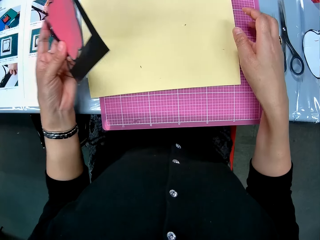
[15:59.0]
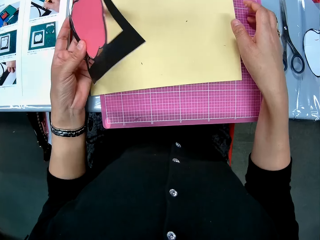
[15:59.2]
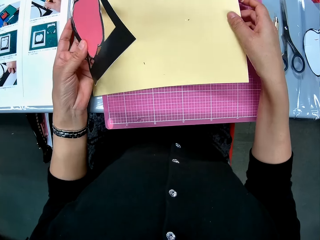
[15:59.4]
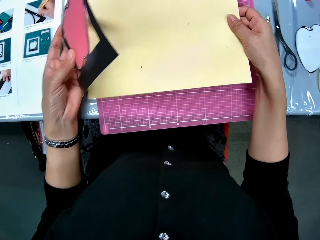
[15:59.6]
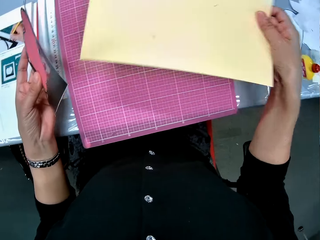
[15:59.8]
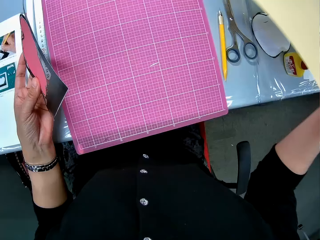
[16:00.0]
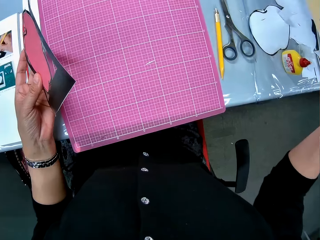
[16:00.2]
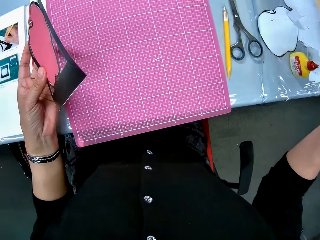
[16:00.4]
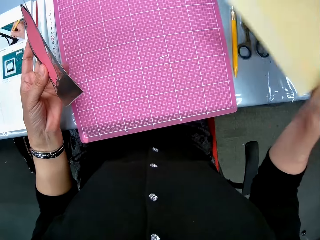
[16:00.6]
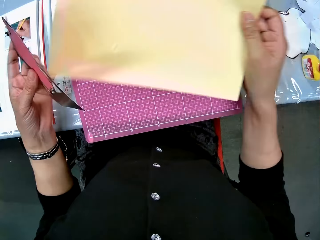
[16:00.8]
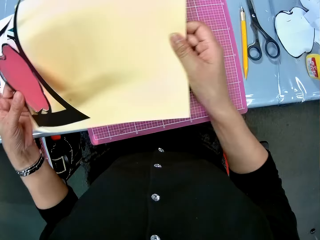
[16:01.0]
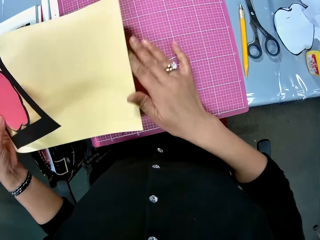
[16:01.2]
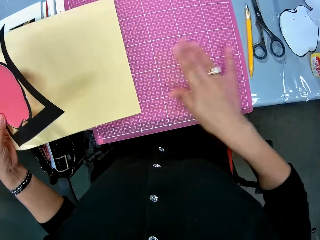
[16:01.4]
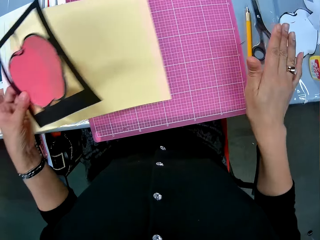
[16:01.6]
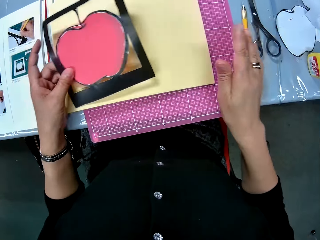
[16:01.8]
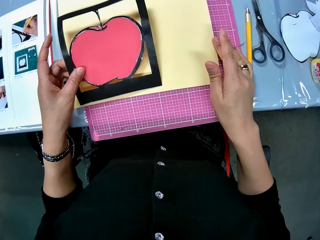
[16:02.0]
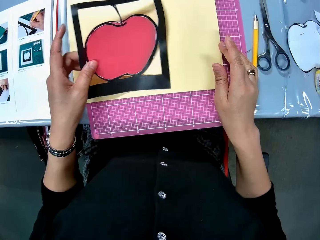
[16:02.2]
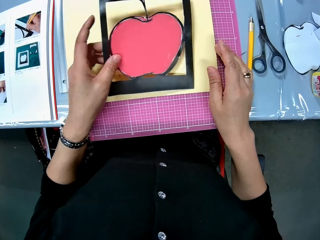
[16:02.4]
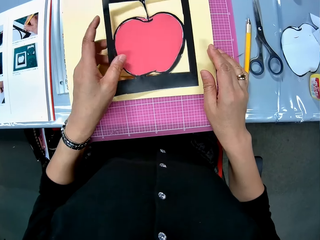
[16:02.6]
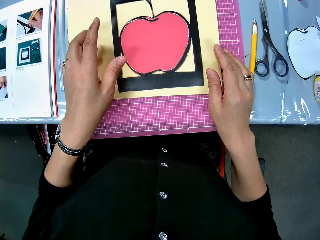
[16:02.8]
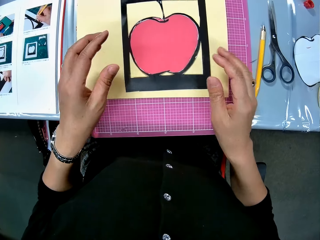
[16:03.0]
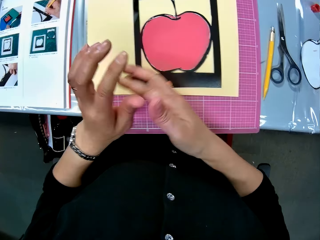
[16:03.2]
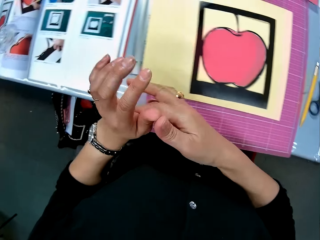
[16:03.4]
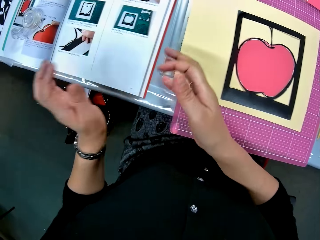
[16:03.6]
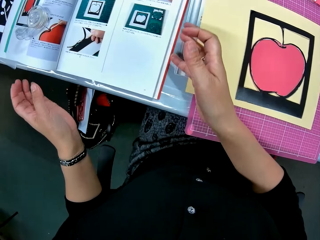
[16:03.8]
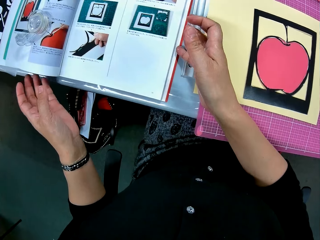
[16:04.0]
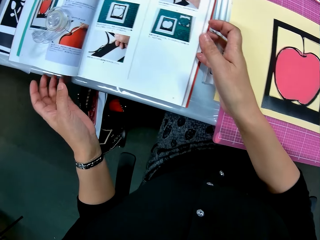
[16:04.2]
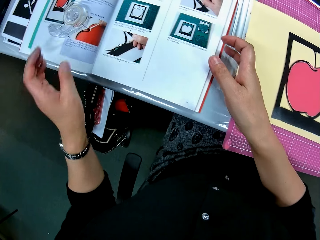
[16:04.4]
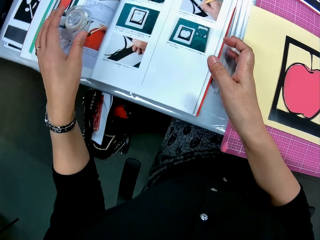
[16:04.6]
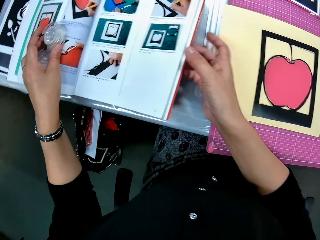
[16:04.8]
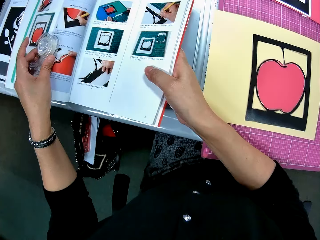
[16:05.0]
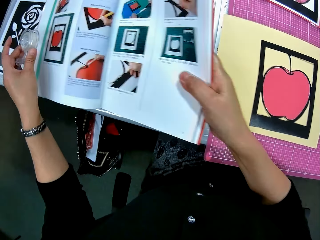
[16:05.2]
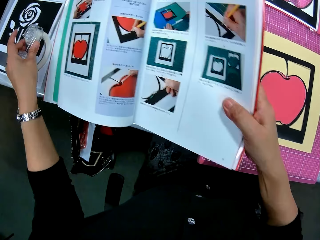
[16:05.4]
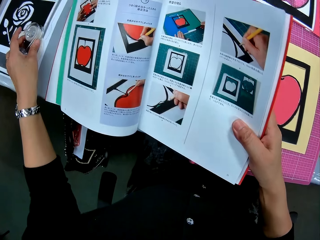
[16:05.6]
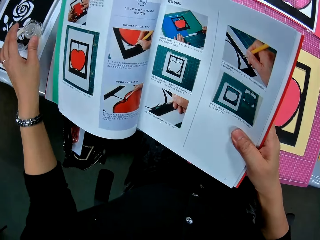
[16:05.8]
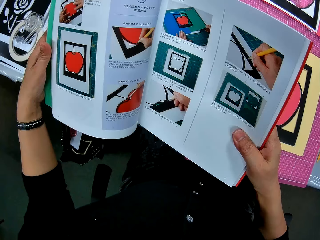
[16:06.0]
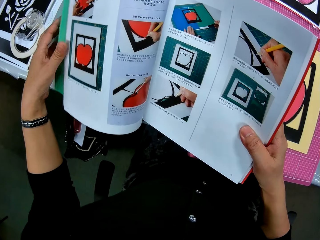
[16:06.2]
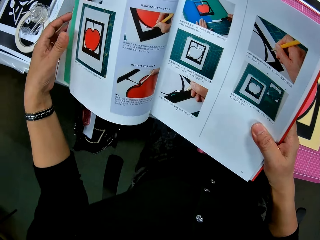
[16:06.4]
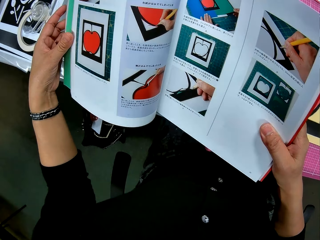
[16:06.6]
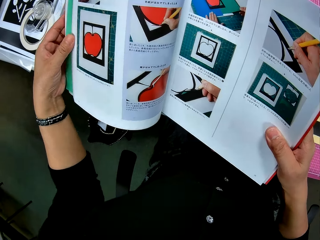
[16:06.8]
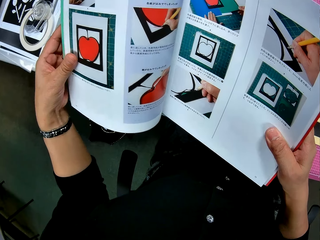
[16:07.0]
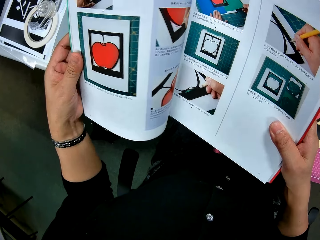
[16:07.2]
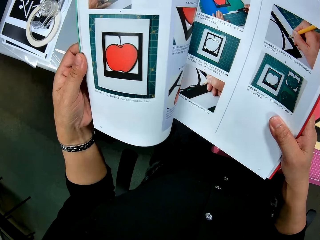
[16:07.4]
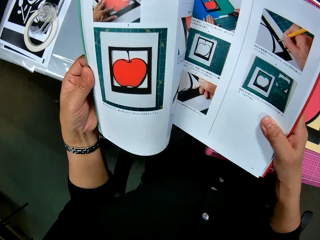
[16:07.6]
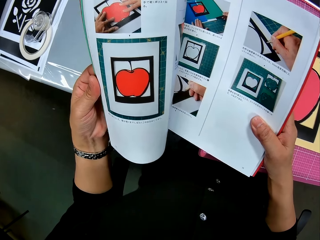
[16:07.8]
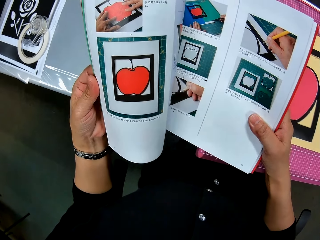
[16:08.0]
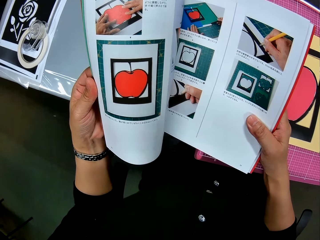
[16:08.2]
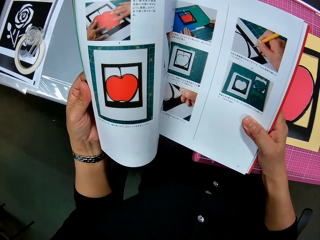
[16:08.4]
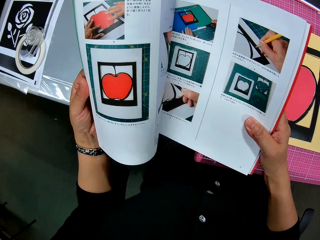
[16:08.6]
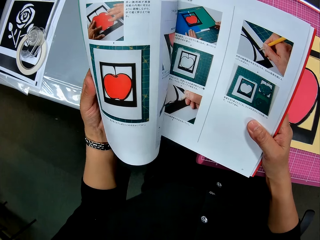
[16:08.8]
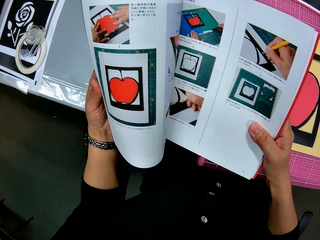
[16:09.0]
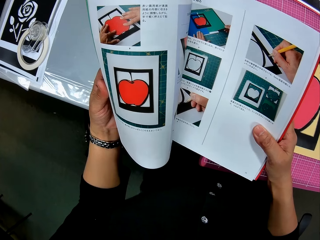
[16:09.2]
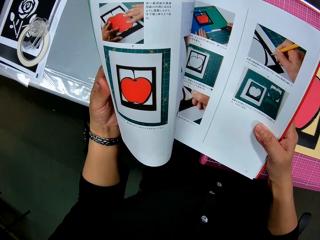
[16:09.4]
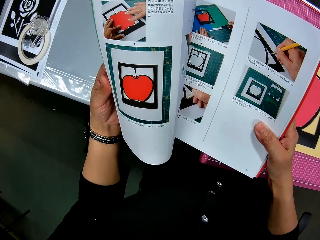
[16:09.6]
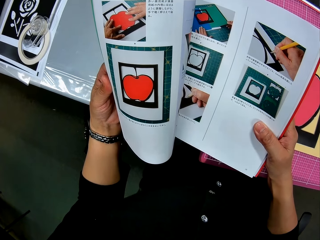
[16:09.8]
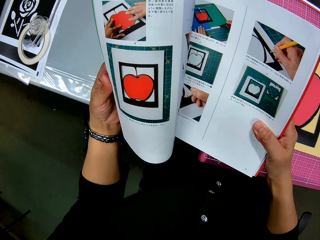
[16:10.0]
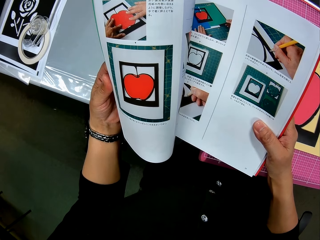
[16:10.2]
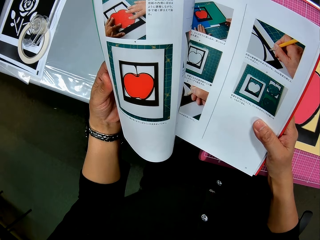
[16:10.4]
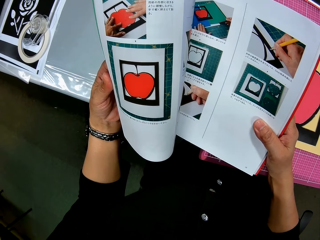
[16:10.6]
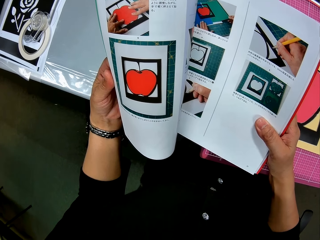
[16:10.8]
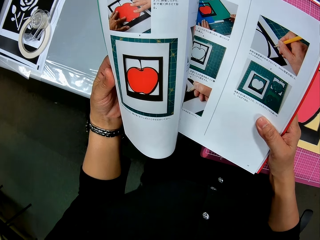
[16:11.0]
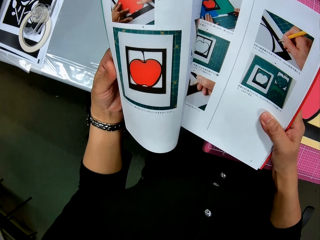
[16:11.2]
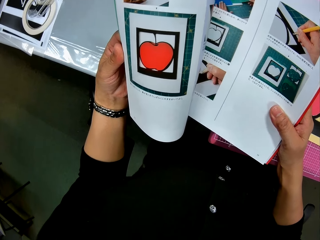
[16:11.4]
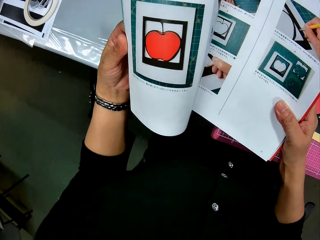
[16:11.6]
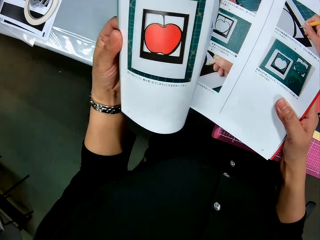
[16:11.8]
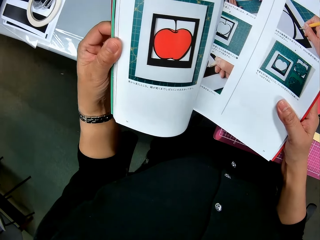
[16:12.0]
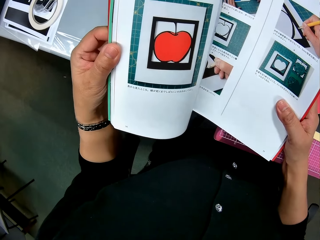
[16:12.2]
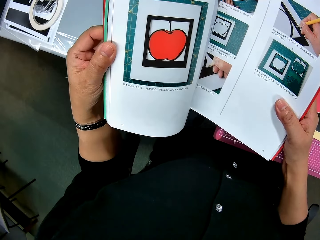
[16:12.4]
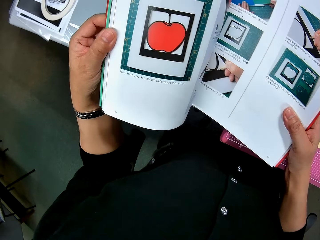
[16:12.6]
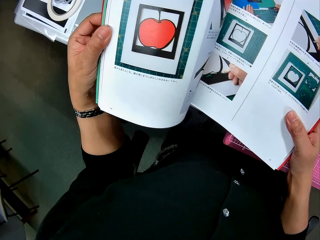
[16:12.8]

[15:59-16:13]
The camera wearer takes the beige card stock or cardboard paper with the right hand. She shakes the beige card stock. She passes the cardboard paper from her right hand to her left hand. She holds the beige card stock and something with the left hand. She wipes a graph board on the table. She places the beige card stock on the graph board. She drops the apple art on the cardboard paper. She touches the left hand palm with the right hand index finger. She touches the book on the table. She directs the hands towards the book. She removes the cello tape from the book with the left hand. She lifts the book with the right hand. She moves the book on the table. She places the cello tape on a paper tape on the table. She holds the book with both hands. She looks at the book. She adjusts the book page with the left hand.

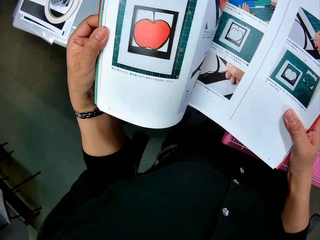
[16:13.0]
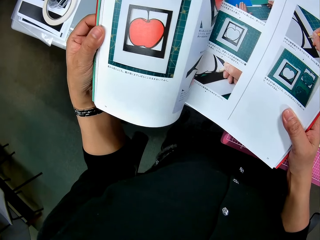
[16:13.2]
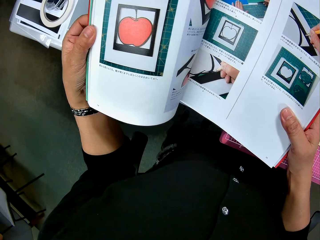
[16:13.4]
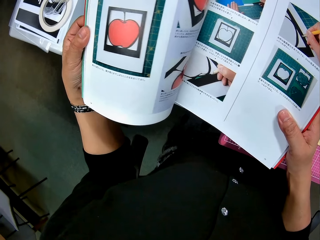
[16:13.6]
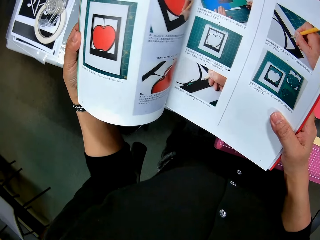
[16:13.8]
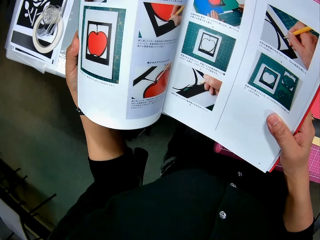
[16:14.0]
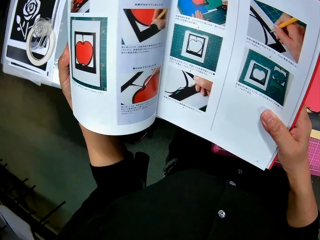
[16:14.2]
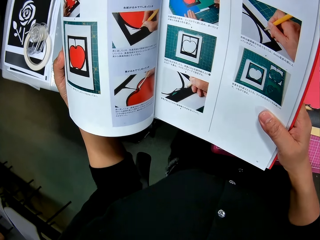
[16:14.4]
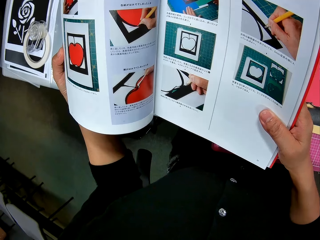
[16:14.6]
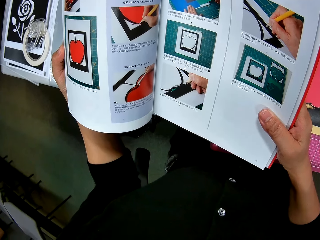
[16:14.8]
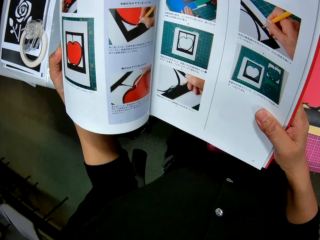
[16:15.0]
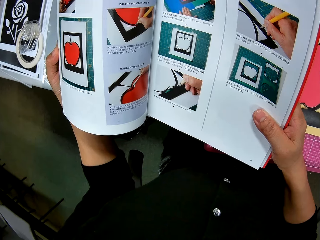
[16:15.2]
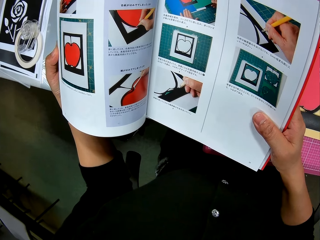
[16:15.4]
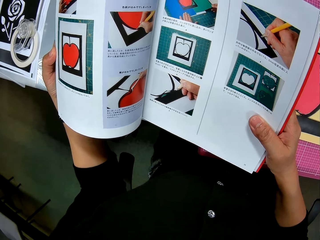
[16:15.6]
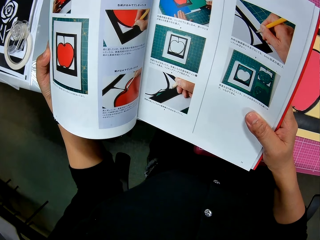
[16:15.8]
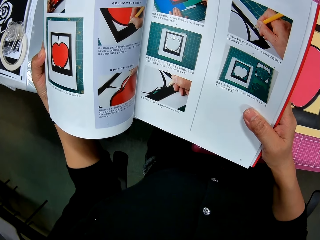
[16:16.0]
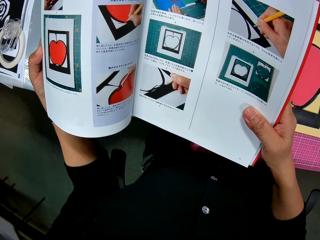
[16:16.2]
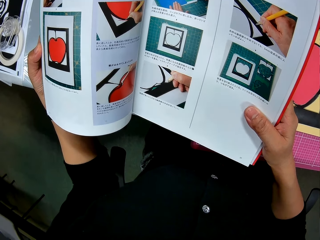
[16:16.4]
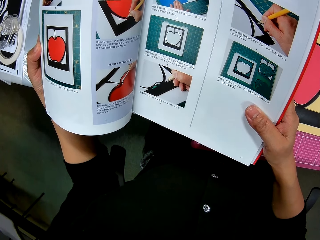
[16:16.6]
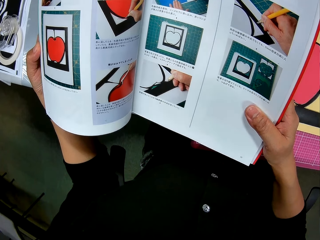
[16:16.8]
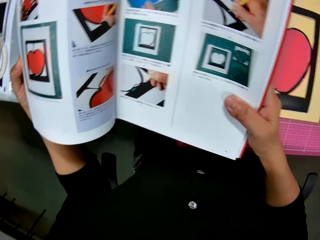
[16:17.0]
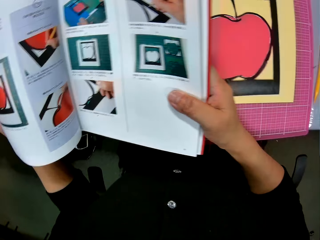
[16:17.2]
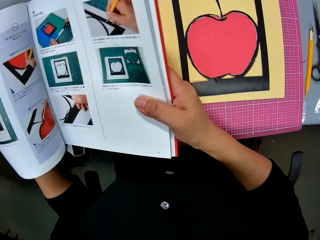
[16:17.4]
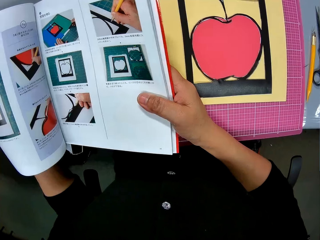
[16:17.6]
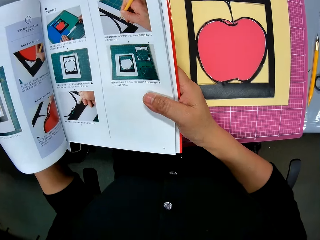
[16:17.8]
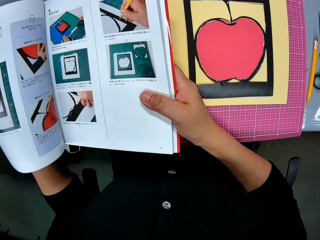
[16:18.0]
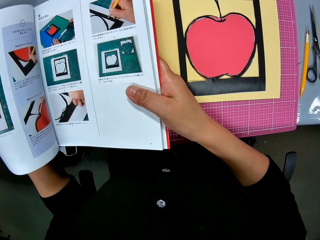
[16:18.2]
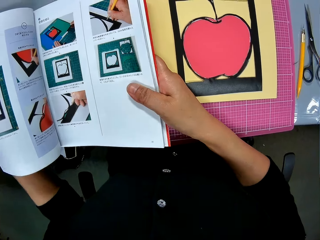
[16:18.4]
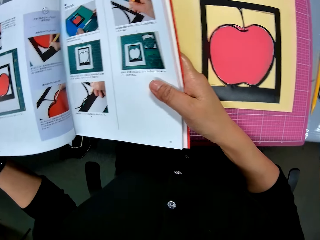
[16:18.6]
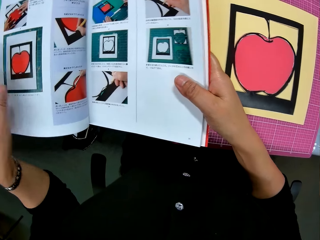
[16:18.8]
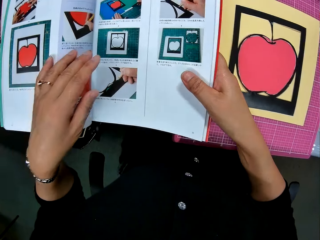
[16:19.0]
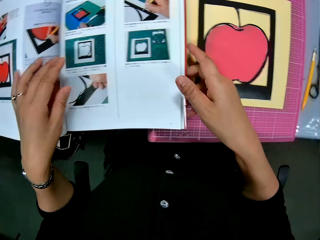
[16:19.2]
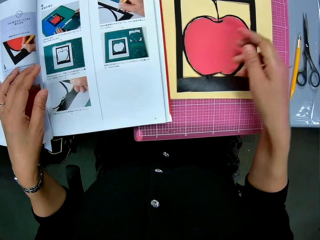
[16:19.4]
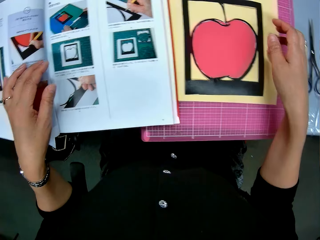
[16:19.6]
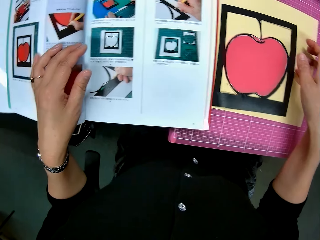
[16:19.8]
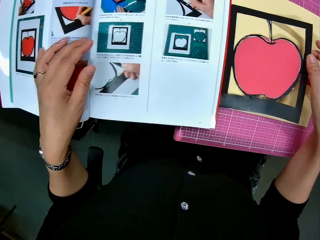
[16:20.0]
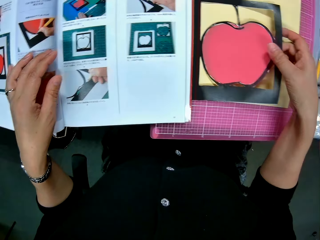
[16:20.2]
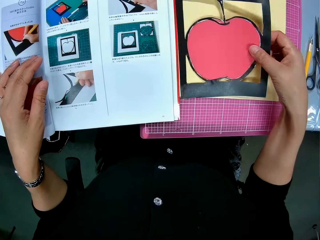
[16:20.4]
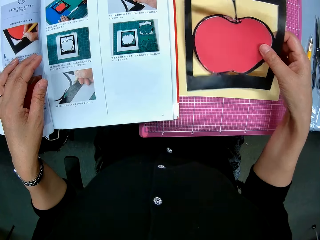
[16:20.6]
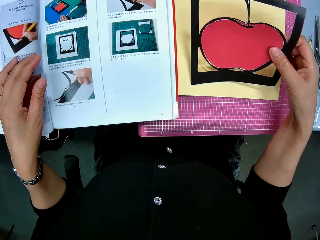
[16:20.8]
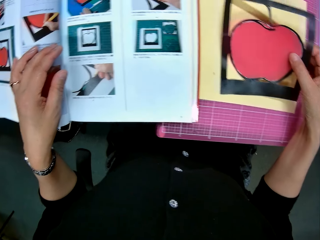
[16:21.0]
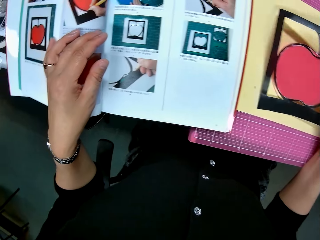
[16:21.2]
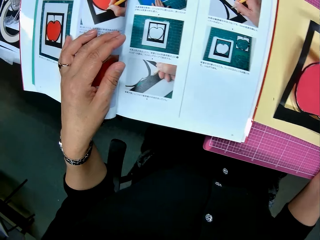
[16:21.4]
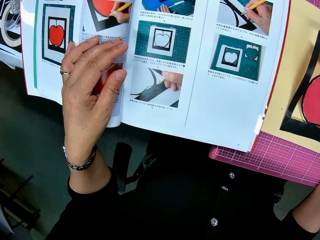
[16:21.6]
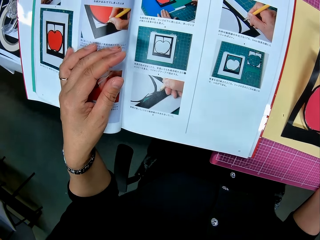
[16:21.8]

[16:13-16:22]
The camera wearer looks at something on a beige card stock. She drops the book on the table. She lifts the apple art with her right hand from the cardboard on the table.
